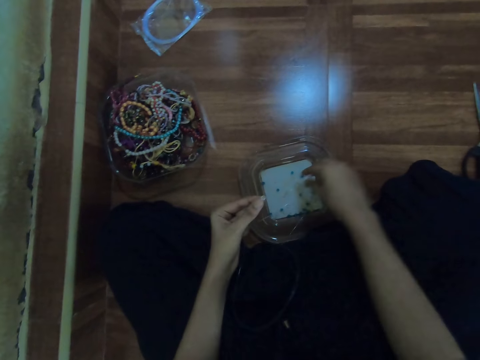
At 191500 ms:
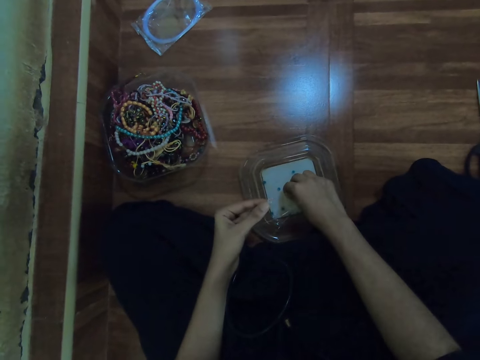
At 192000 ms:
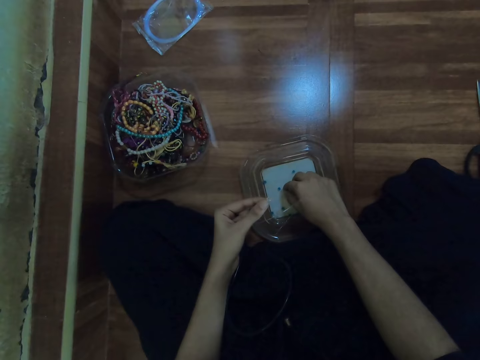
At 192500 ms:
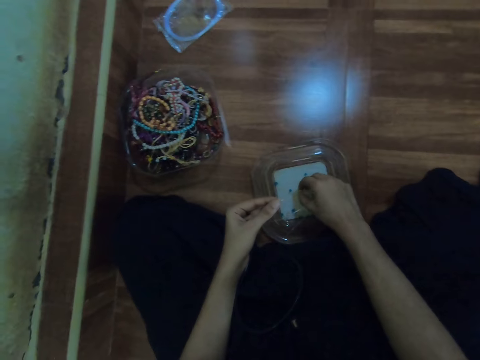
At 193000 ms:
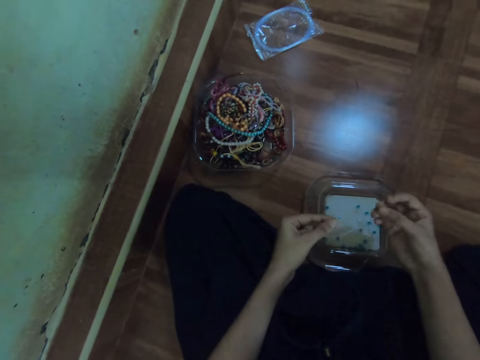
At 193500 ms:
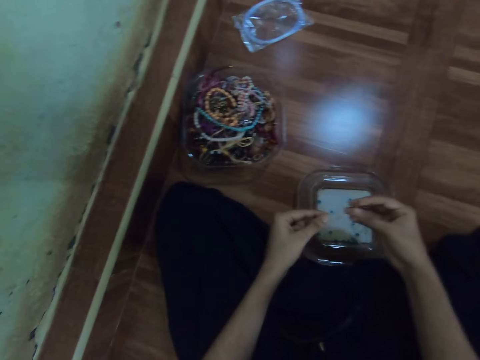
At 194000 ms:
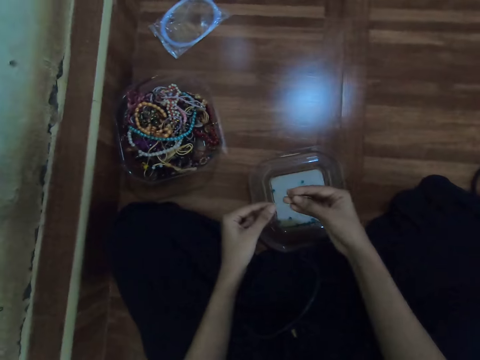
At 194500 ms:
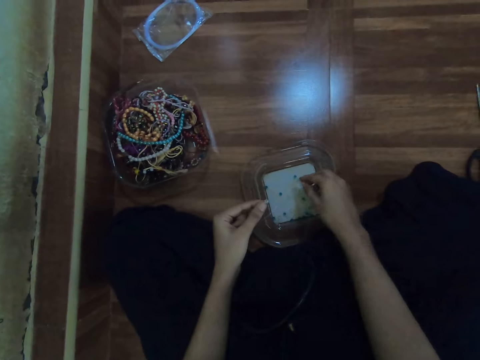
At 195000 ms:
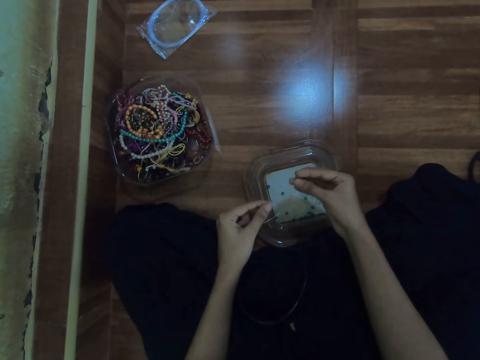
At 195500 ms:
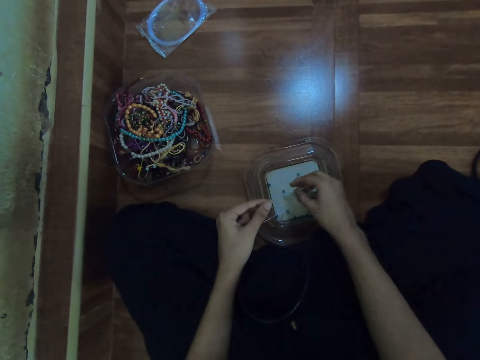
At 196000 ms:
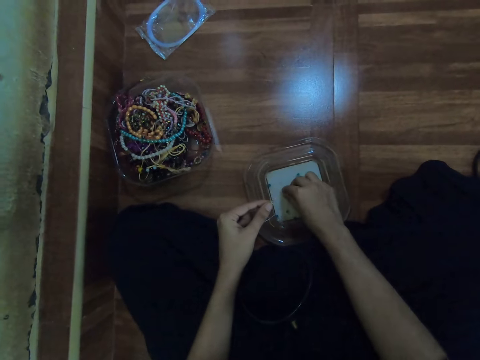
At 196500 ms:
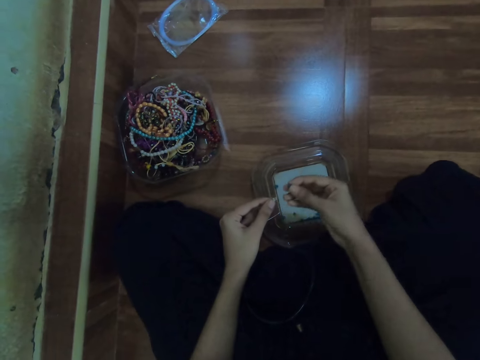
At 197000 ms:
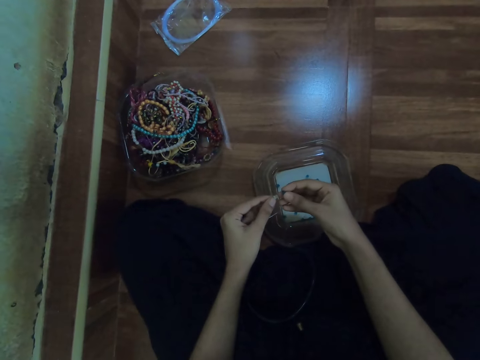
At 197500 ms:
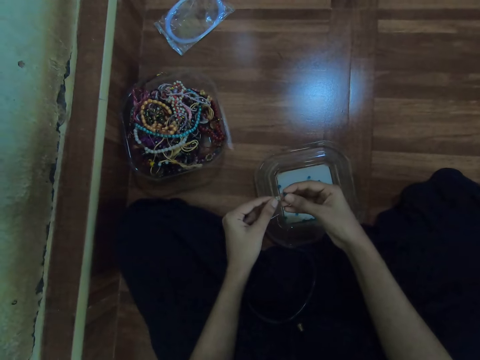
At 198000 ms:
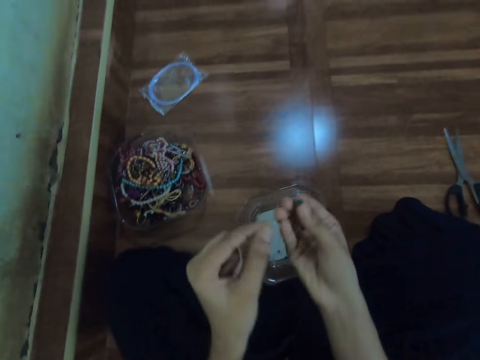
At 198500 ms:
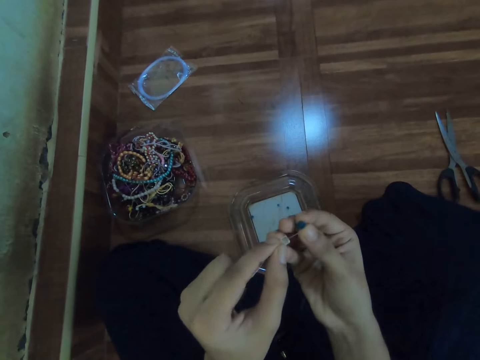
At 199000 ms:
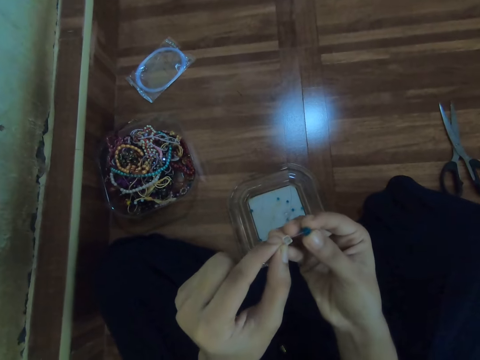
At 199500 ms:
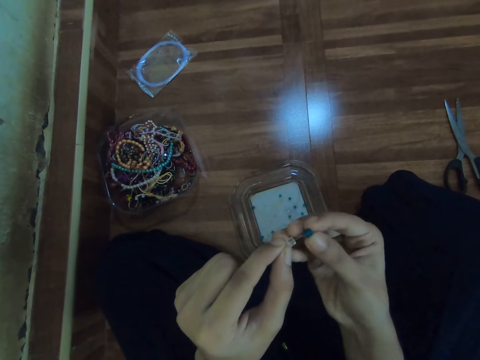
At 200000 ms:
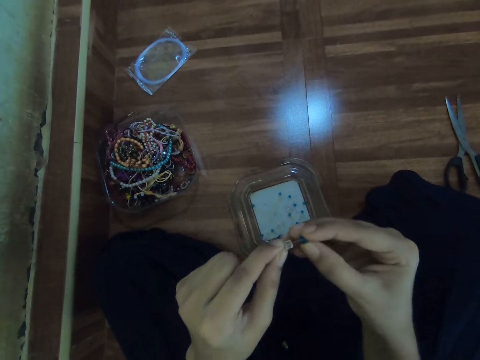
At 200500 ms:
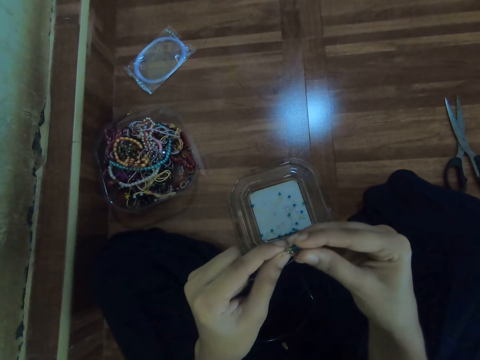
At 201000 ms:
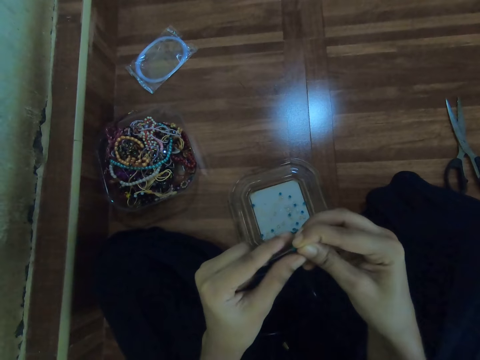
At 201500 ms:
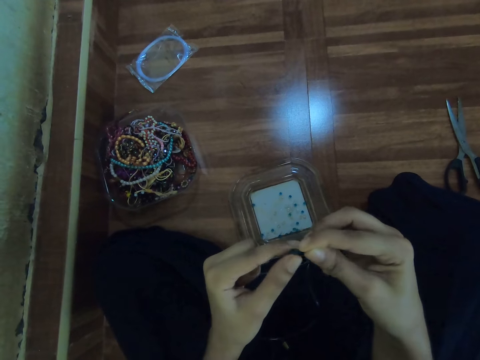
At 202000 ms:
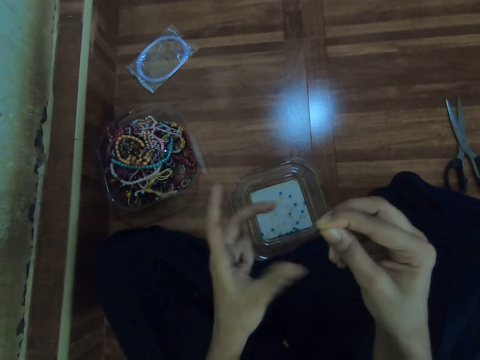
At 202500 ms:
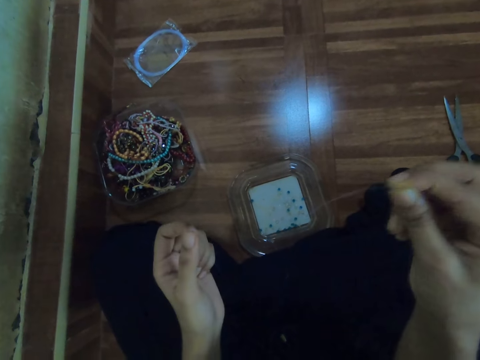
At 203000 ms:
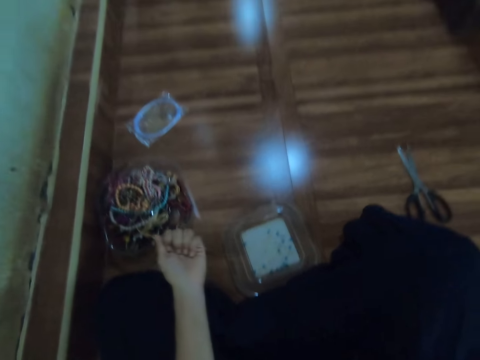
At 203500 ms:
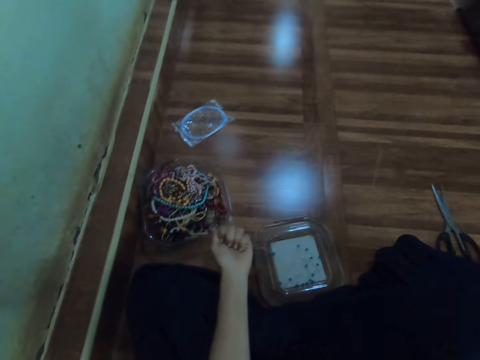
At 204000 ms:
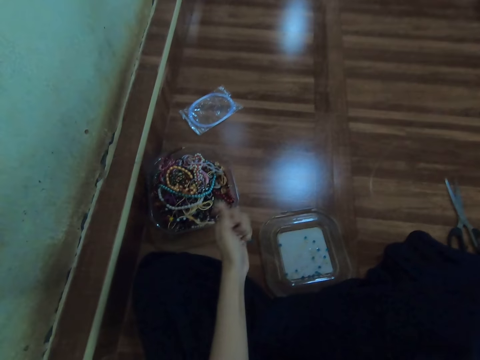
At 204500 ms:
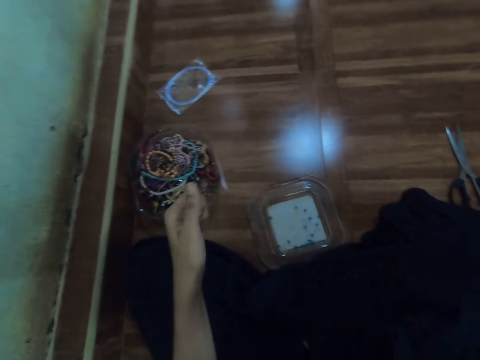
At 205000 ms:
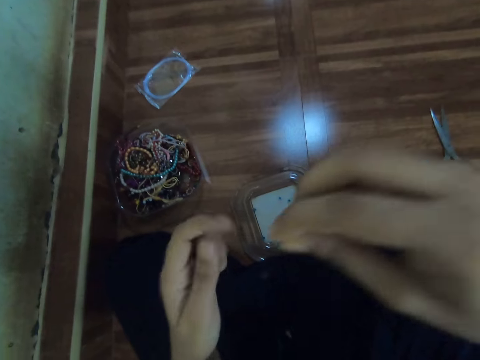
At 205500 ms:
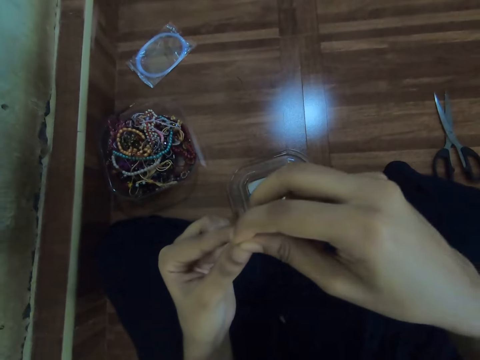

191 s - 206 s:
The camera wearer picks the bead from the plastic lid with her right hand. She puts the bead on the string with her right hand. She picks the bead from the plastic lid with her right hand. She puts the bead on the string with her right hand. She picks the bead from the plastic lid with her right hand. She puts the bead on the string with her right hand.

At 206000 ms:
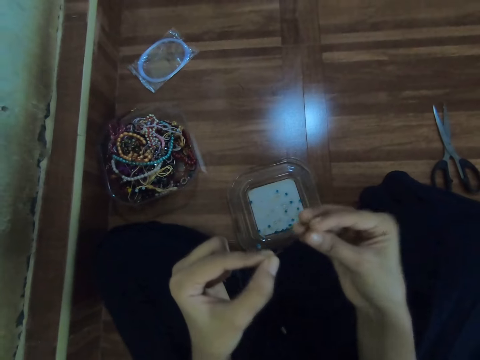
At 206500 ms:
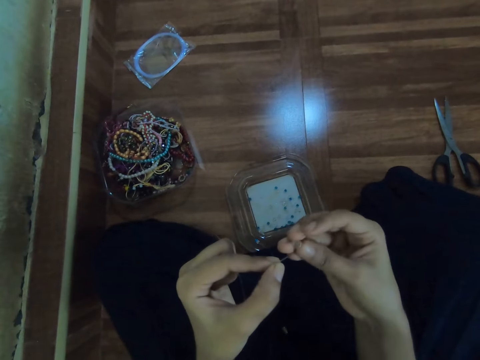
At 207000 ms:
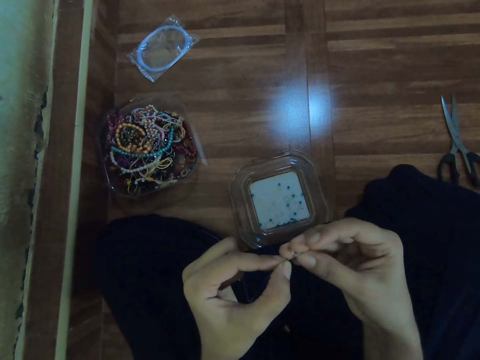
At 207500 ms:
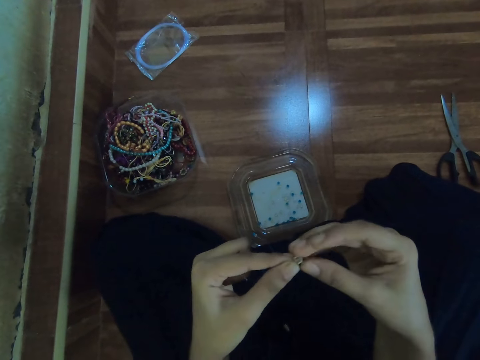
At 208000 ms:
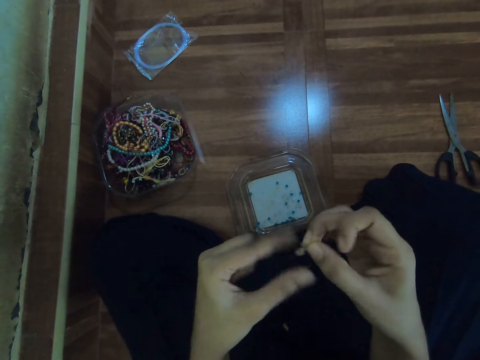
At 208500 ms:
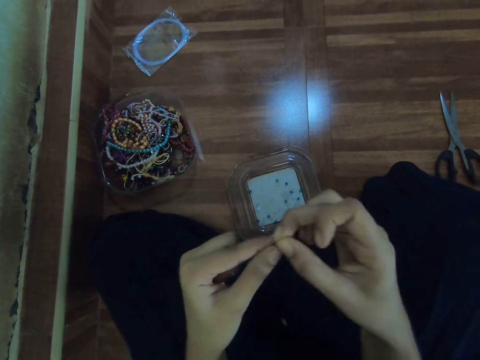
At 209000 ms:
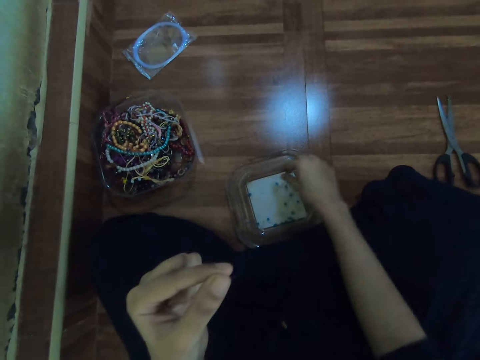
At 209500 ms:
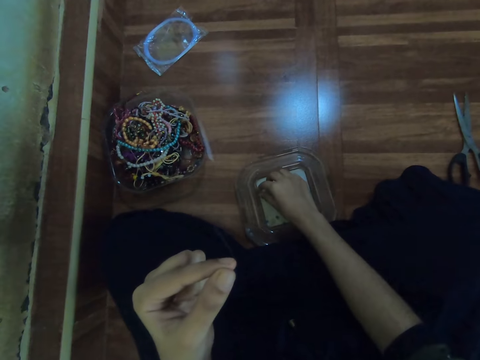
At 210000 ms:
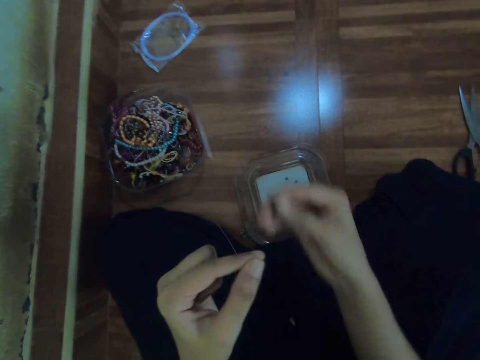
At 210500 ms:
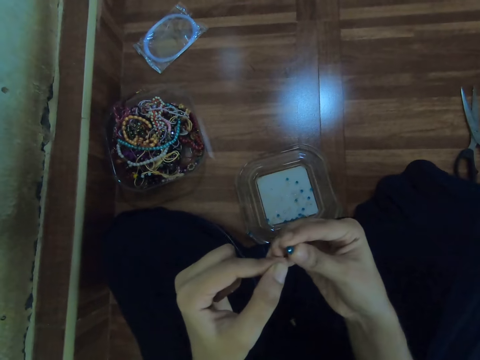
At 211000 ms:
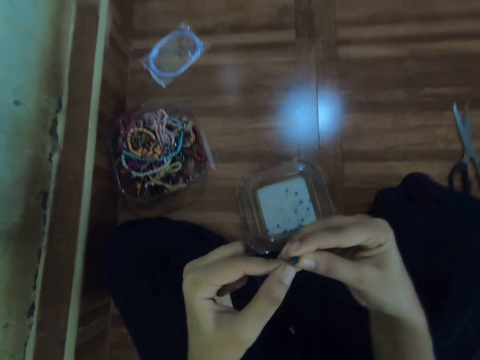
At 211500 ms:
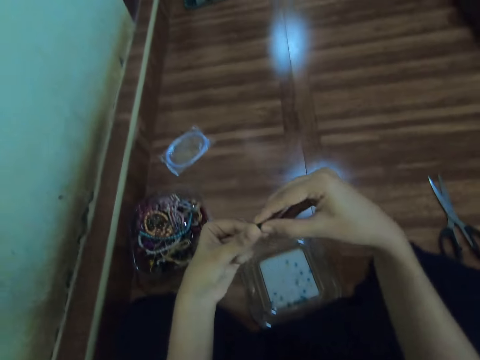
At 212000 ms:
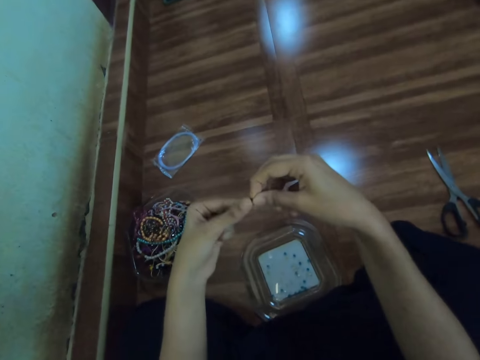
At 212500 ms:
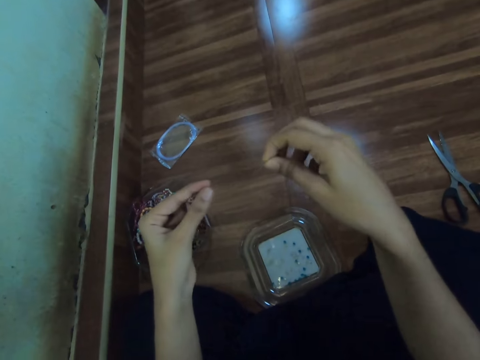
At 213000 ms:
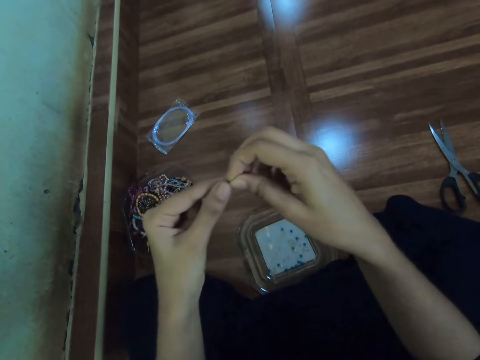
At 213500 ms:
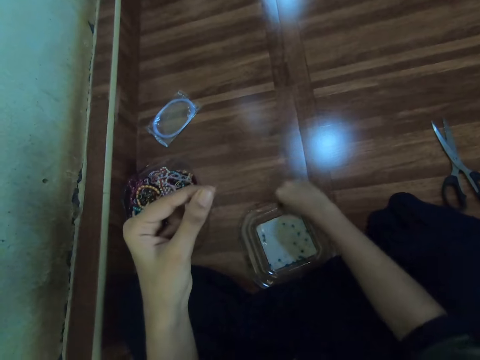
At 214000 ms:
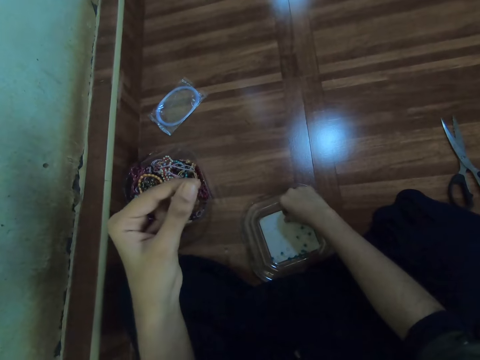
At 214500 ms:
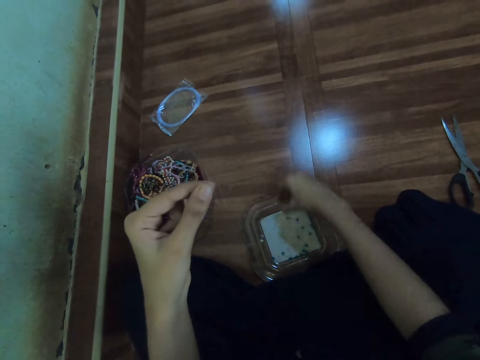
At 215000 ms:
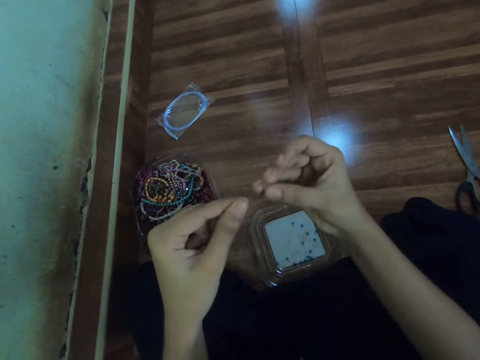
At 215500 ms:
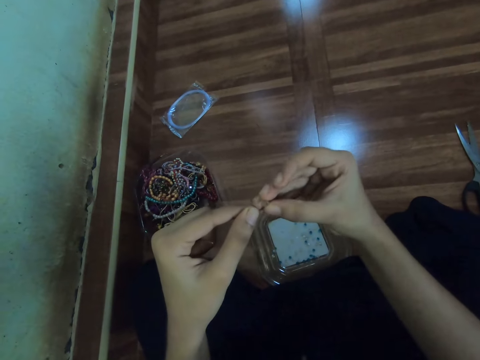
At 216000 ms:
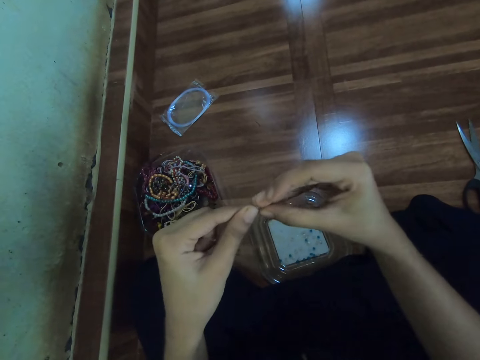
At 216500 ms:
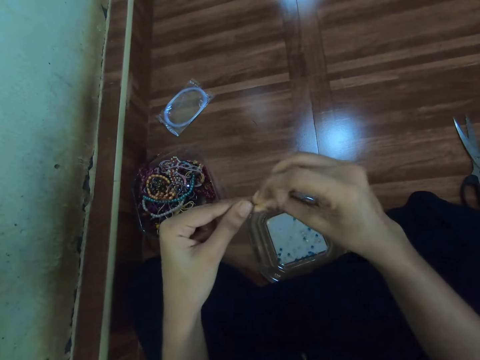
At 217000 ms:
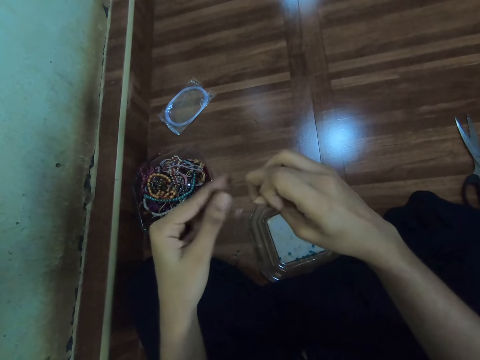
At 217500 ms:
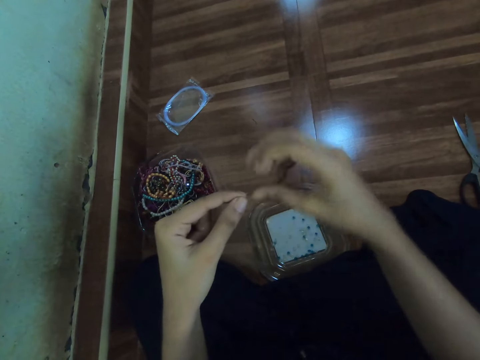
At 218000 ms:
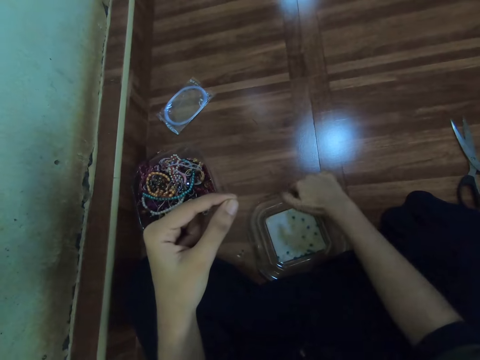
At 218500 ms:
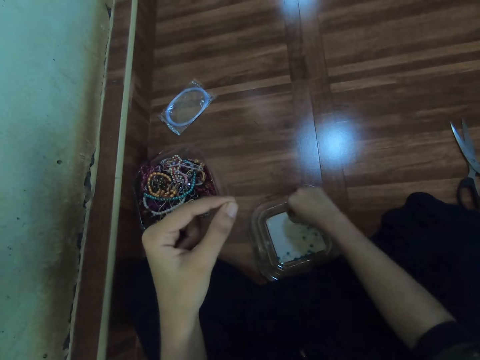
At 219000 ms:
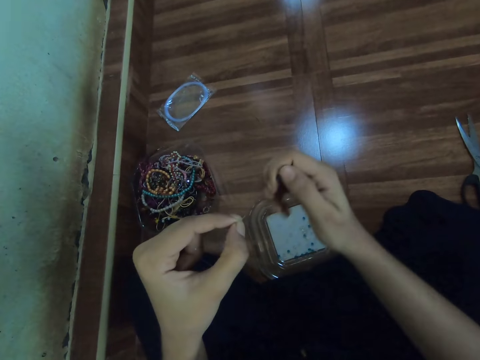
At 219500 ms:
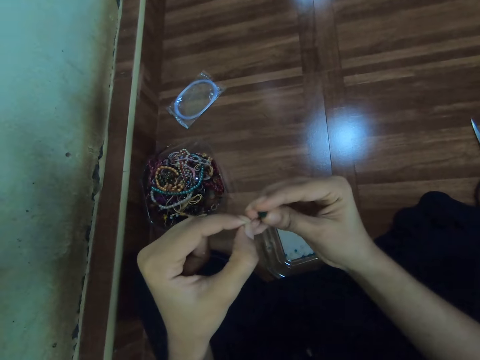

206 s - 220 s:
The camera wearer picks the bead from the plastic lid with her right hand. She puts the bead on the string with her right hand. She picks the bead from the plastic lid with her right hand. She puts the bead on the string with her right hand. She picks the bead from the plastic lid with her right hand. She puts the bead on the string with both hands.
